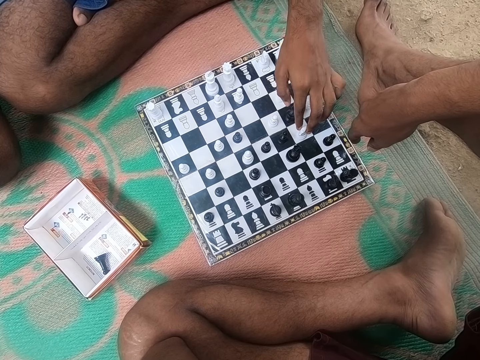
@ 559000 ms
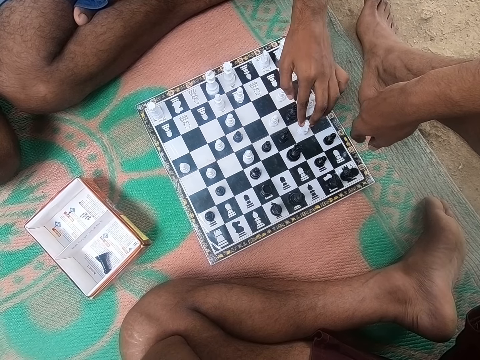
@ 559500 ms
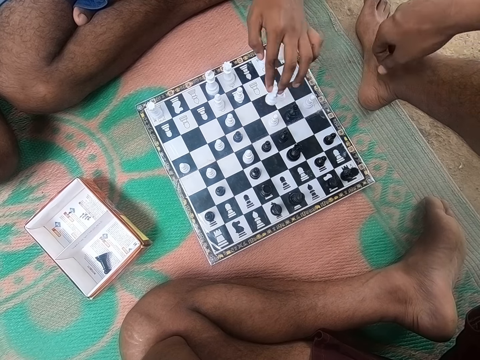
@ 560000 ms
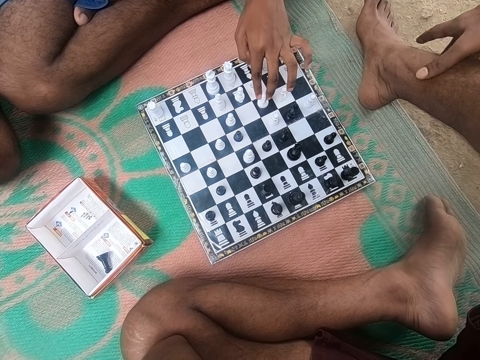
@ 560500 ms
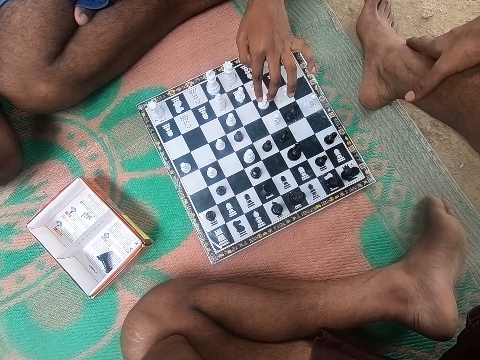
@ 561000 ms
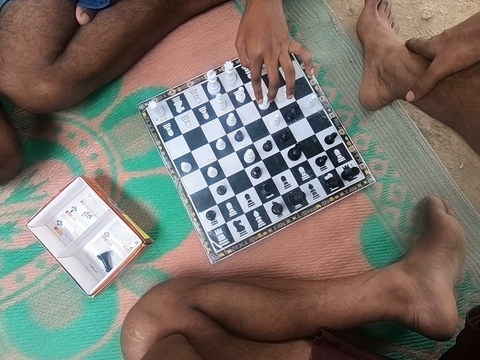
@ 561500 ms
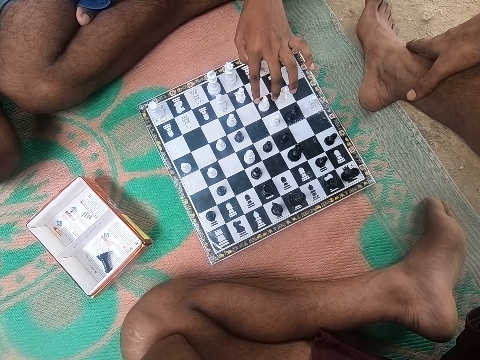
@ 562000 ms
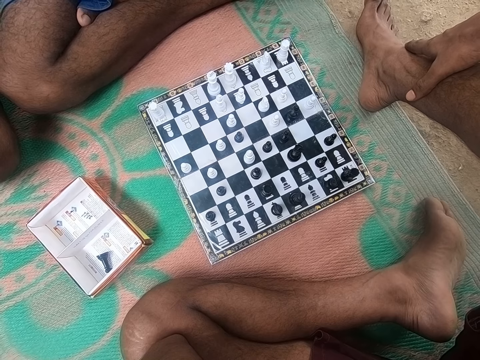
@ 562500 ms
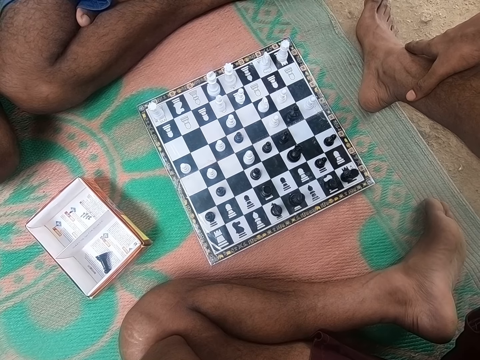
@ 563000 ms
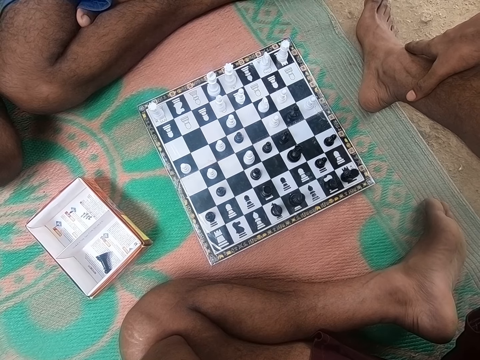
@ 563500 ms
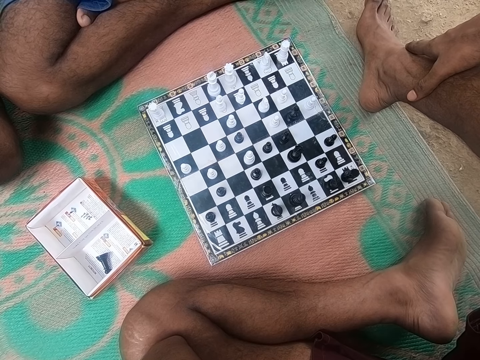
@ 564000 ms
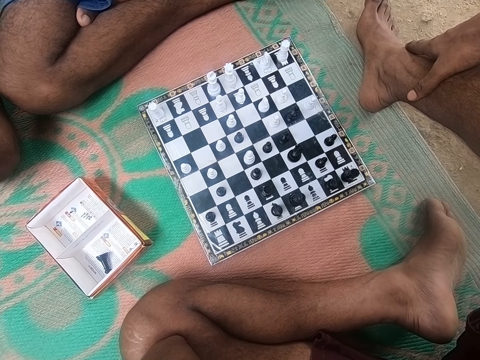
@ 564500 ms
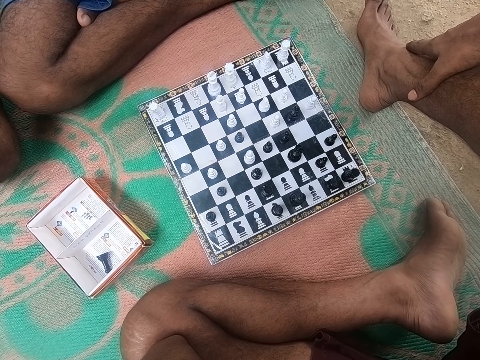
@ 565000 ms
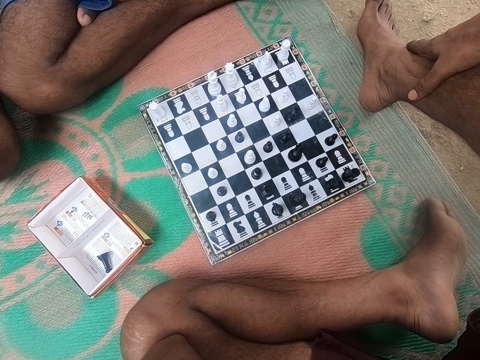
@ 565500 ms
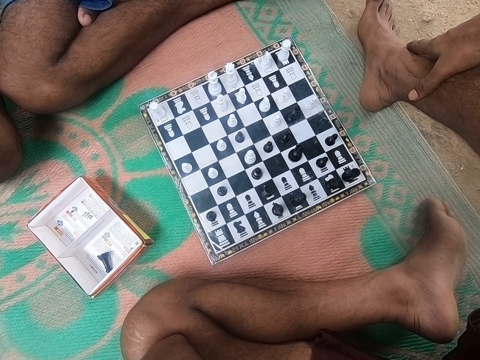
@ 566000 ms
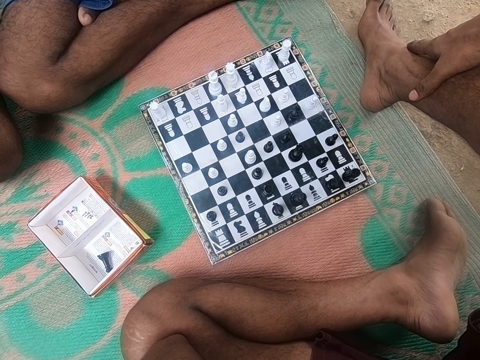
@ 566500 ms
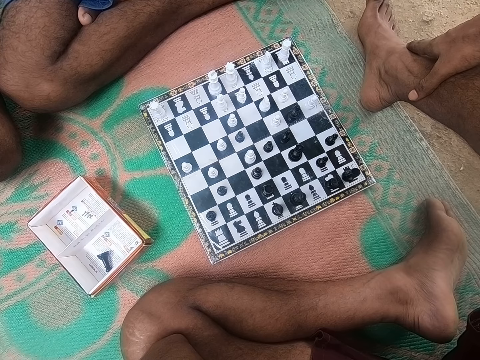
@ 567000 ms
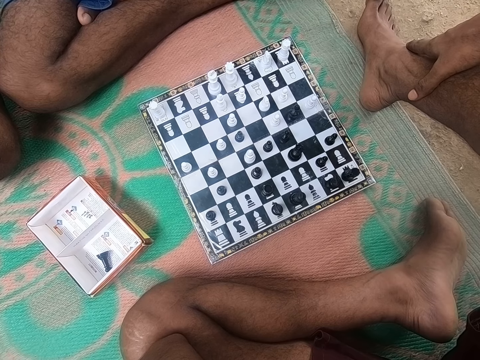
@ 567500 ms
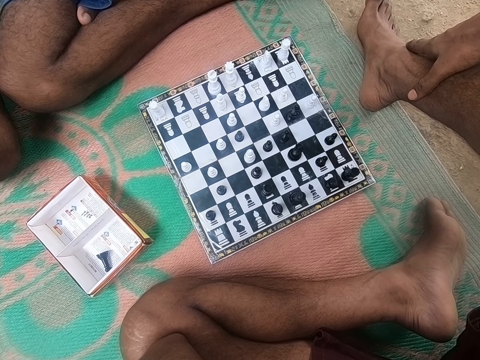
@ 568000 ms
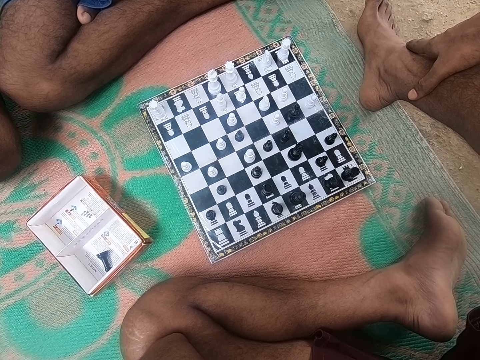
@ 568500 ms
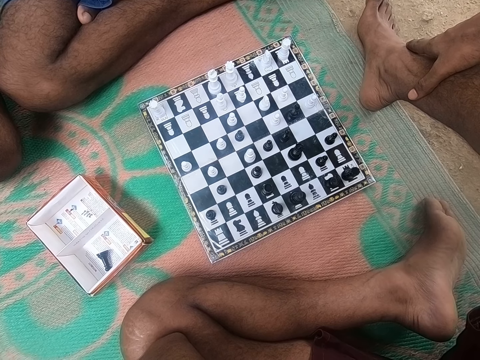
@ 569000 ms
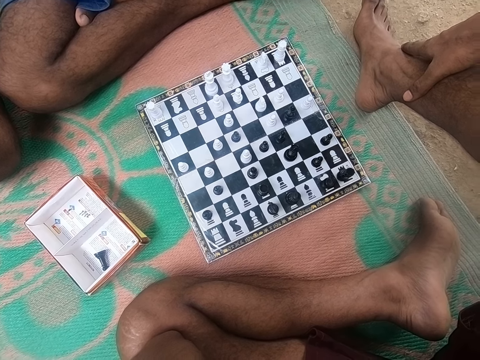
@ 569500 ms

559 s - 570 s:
The camera wearer looks at the chess. A man plays. The man looks around the chess board. The camera wearer looks around the chess board.

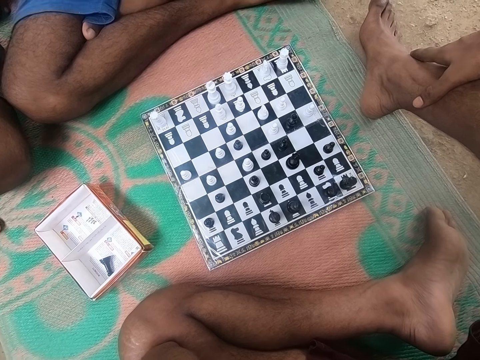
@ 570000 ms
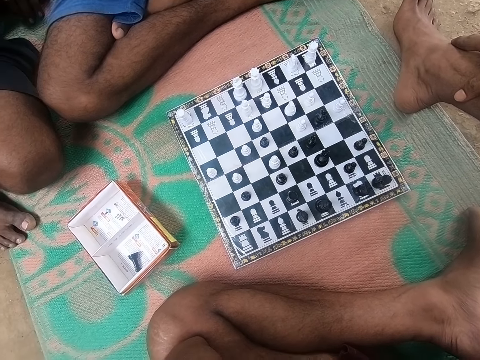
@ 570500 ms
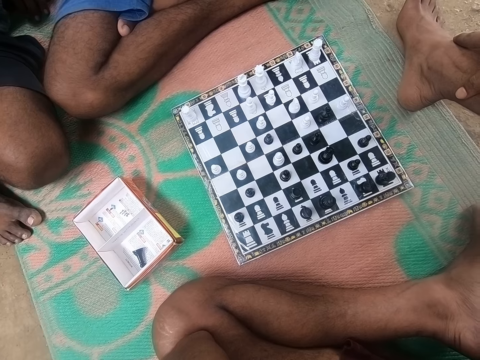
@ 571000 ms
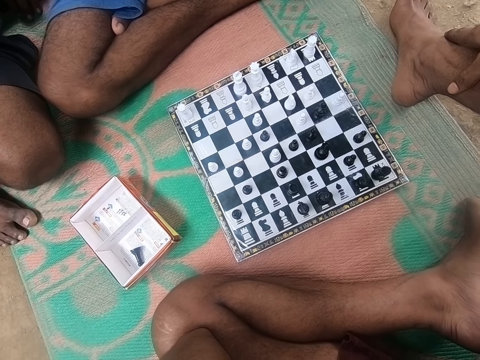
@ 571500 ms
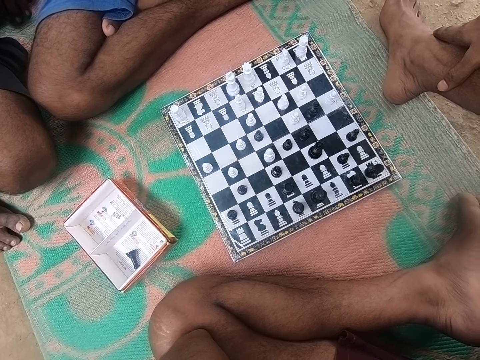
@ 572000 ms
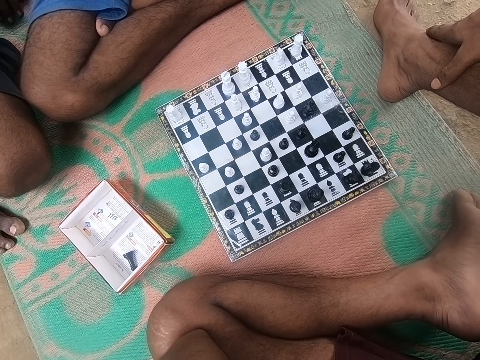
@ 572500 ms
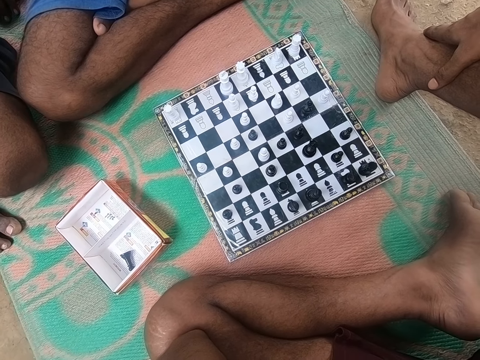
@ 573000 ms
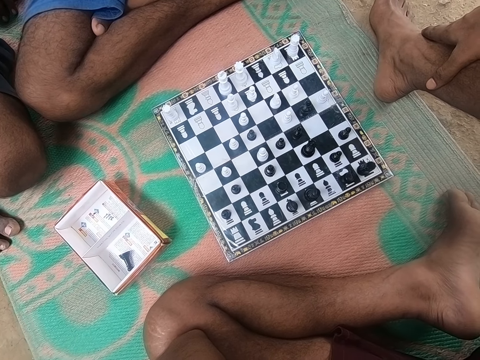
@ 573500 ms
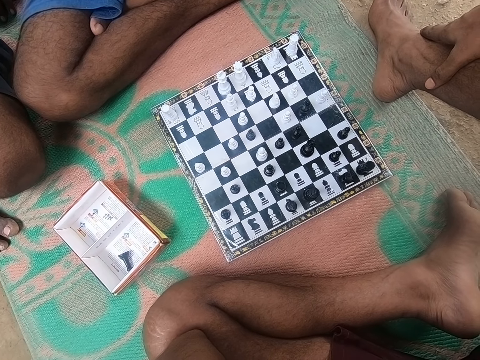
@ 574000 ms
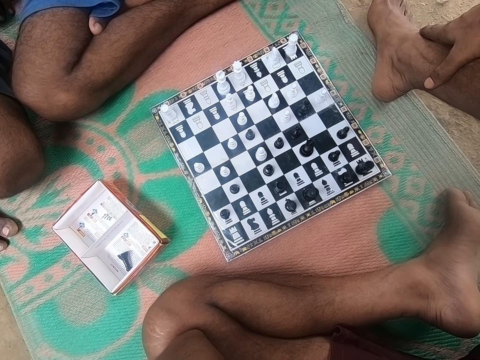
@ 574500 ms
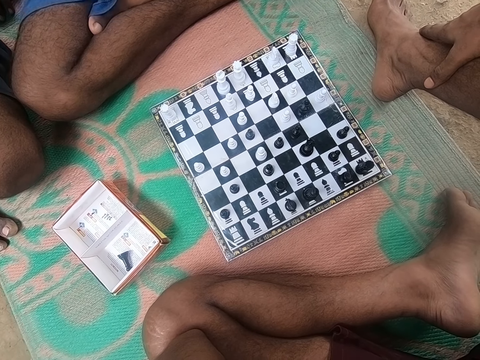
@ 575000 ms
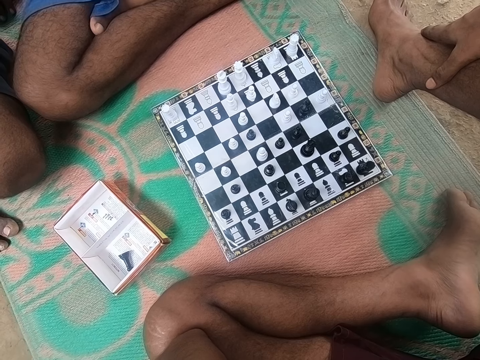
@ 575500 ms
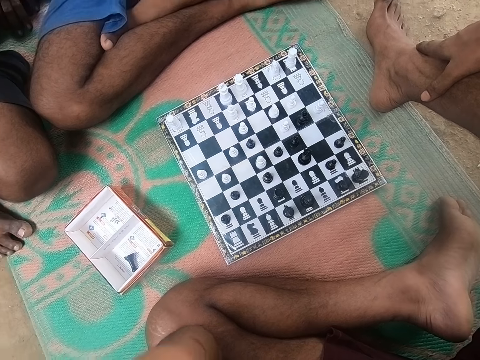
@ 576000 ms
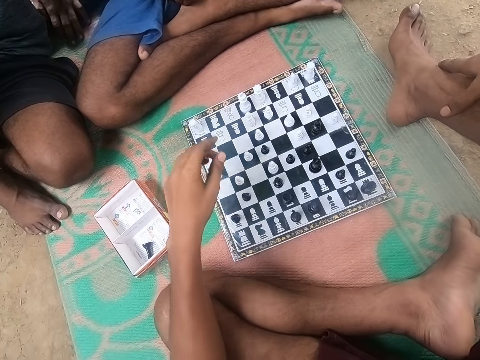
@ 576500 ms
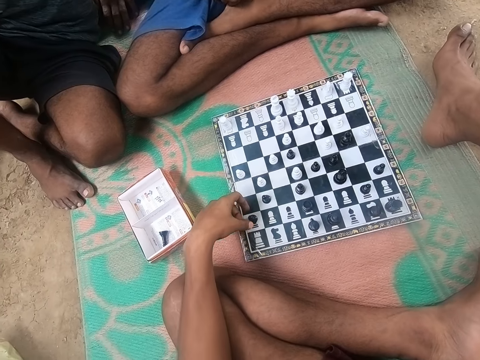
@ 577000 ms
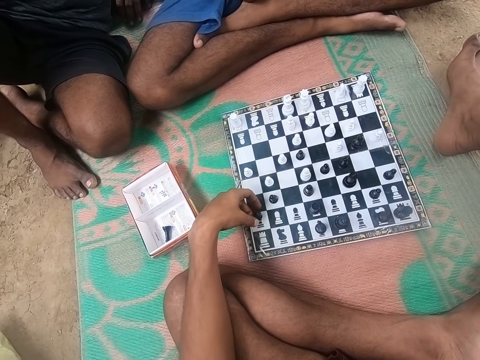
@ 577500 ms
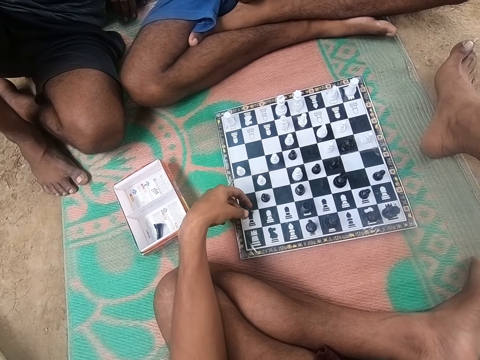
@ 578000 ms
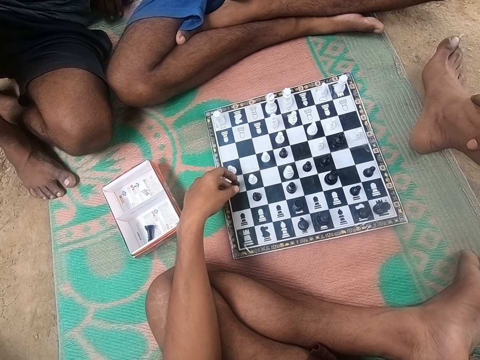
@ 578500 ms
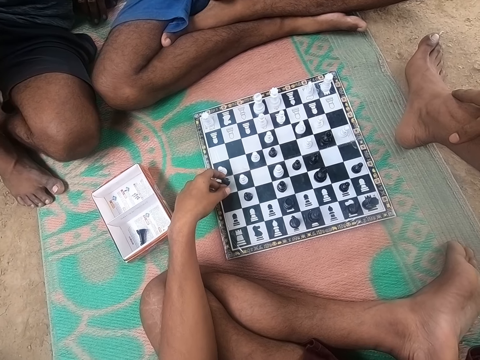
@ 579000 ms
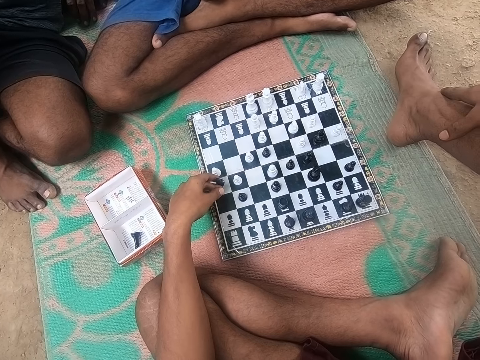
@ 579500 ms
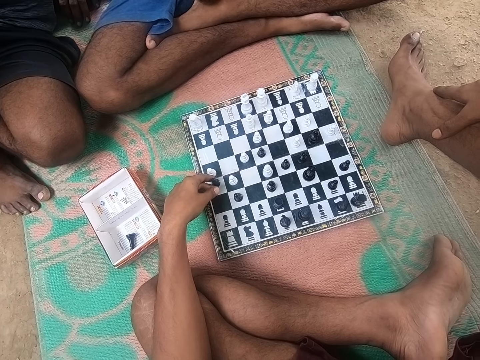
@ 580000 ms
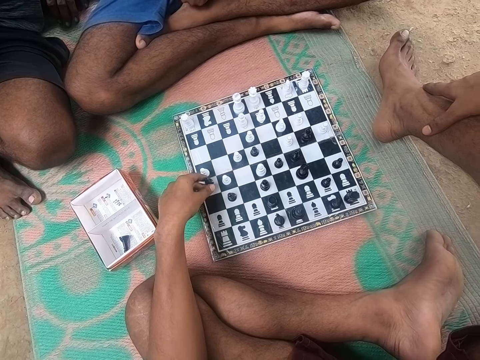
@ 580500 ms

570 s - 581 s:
The camera wearer moves a piece. They look at the chess.

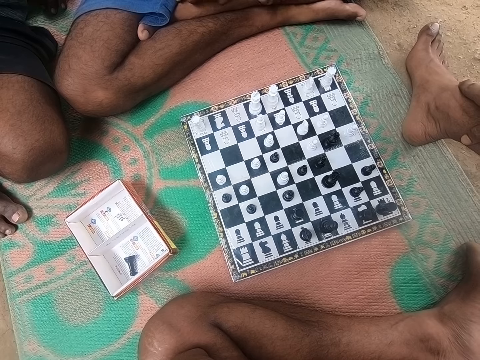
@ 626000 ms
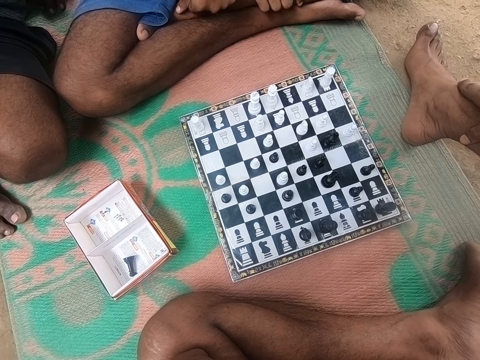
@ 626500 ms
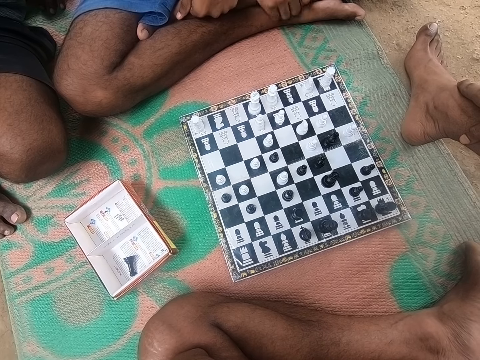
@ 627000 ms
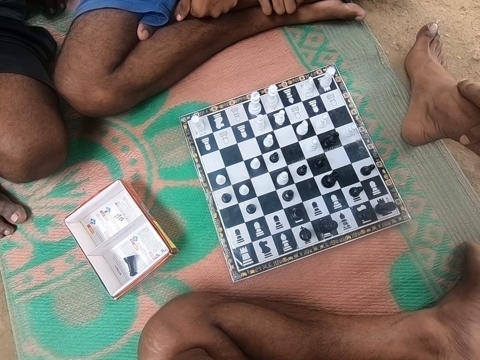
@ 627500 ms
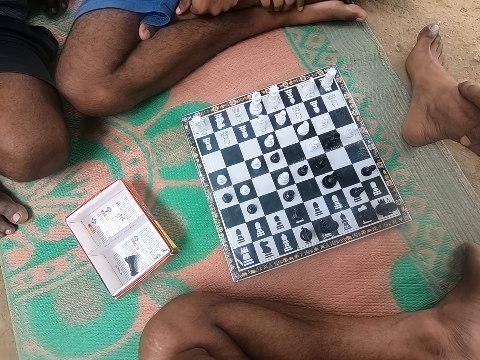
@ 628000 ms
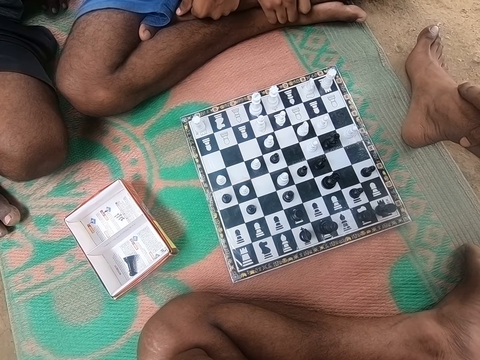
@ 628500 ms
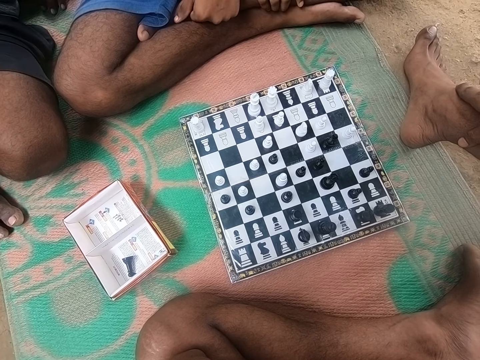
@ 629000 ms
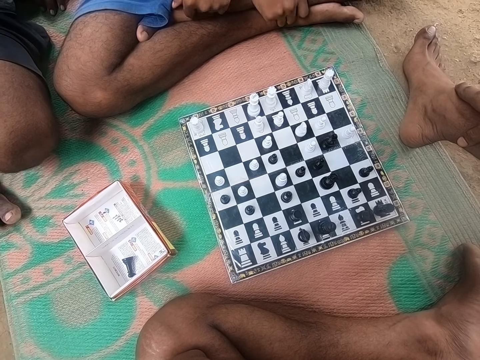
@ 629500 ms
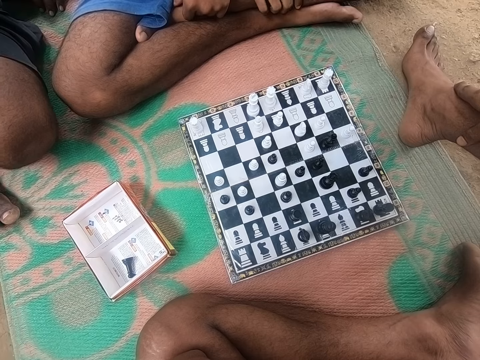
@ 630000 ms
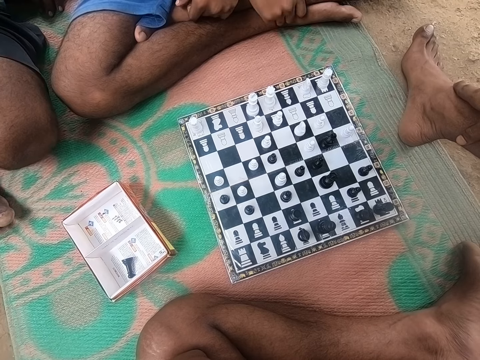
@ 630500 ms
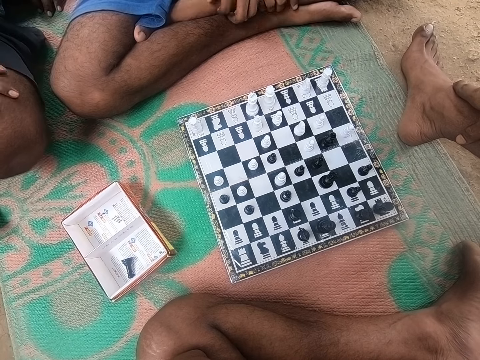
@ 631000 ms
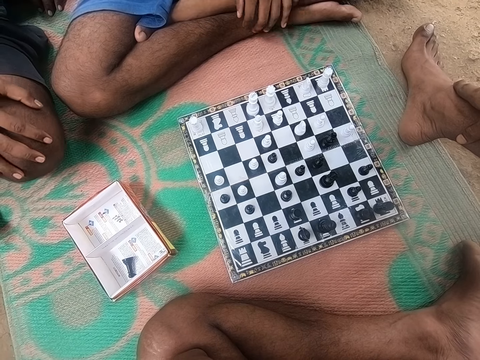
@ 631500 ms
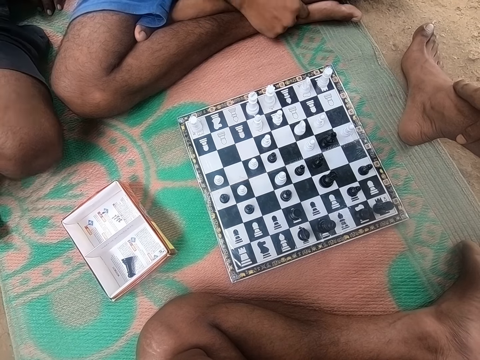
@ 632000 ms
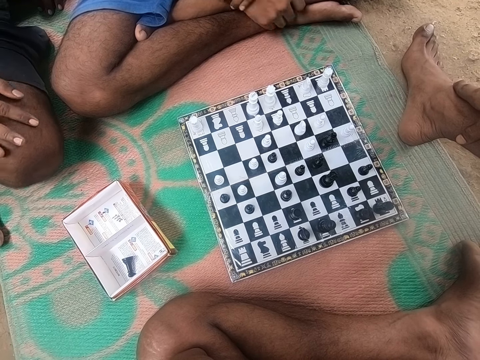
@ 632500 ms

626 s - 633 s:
A man holds his leg. The man looks around the chess board. The camera wearer looks around the chess board. Another man holds his leg. The first man looks around the chess board.
